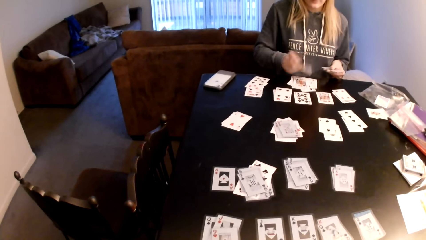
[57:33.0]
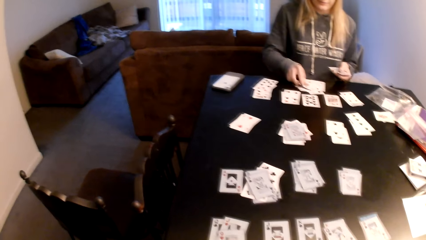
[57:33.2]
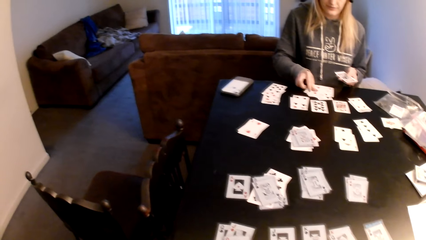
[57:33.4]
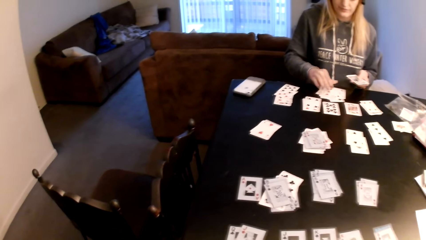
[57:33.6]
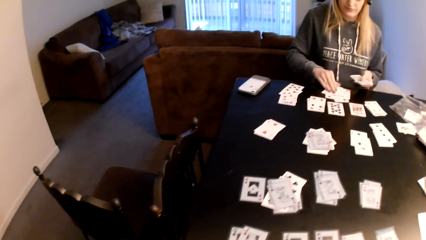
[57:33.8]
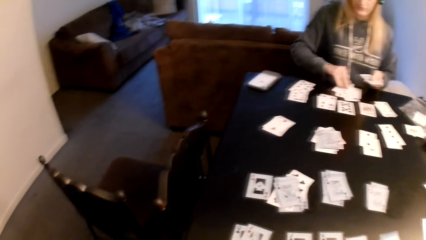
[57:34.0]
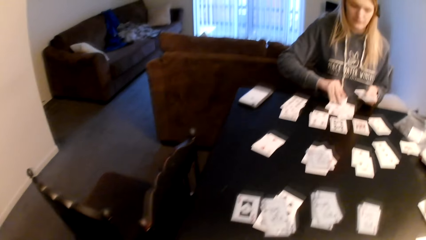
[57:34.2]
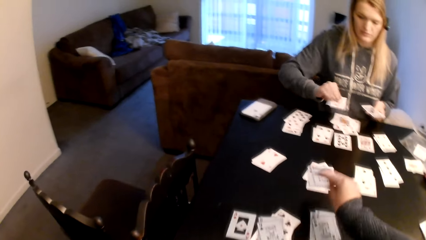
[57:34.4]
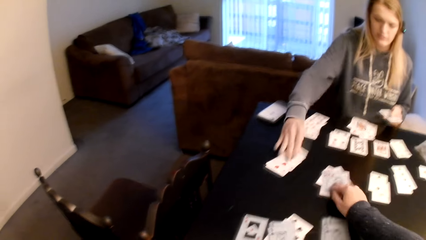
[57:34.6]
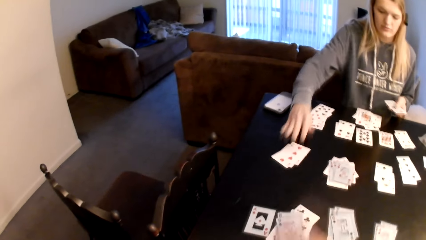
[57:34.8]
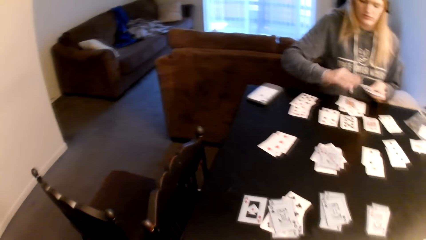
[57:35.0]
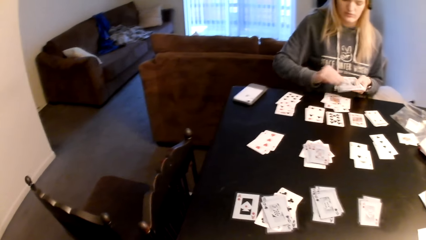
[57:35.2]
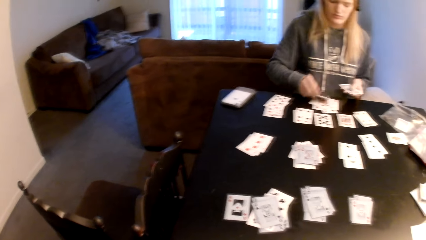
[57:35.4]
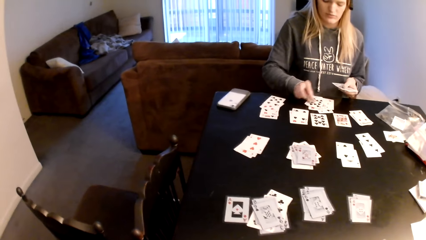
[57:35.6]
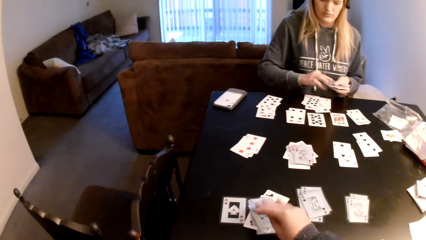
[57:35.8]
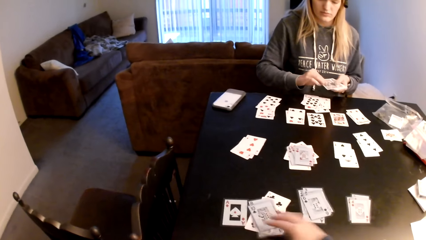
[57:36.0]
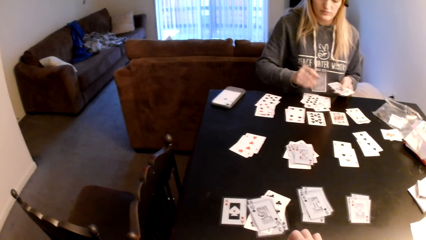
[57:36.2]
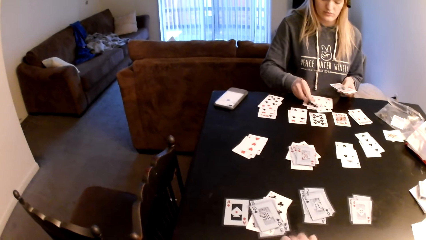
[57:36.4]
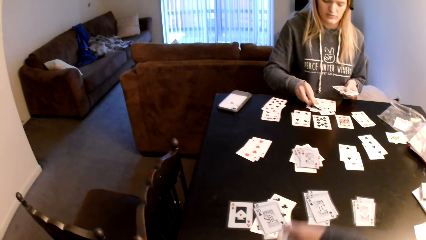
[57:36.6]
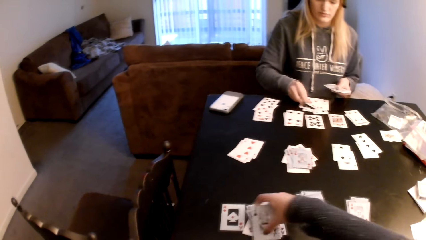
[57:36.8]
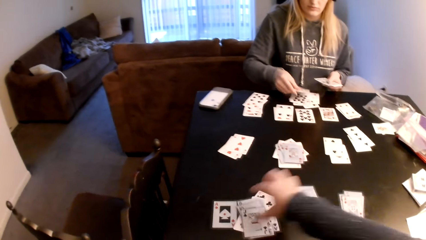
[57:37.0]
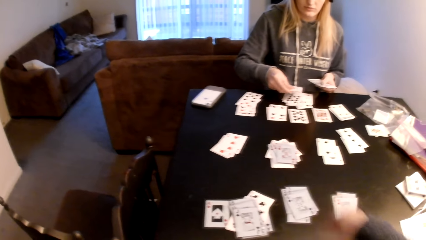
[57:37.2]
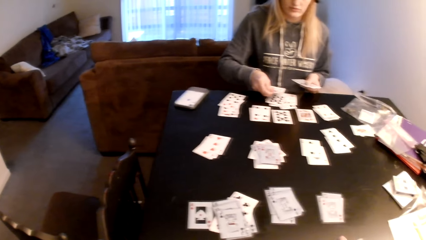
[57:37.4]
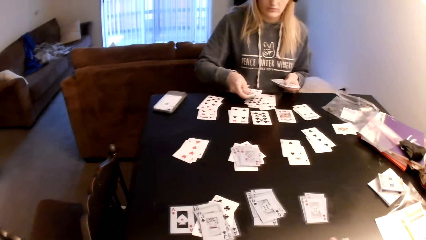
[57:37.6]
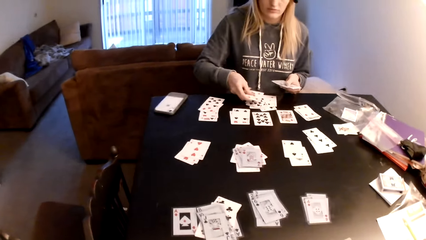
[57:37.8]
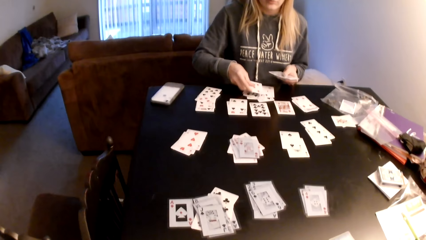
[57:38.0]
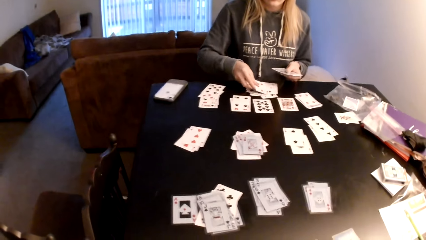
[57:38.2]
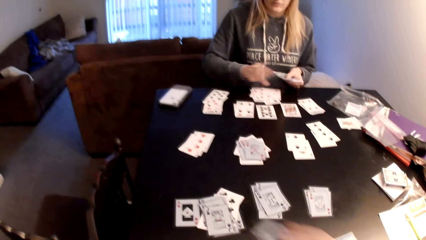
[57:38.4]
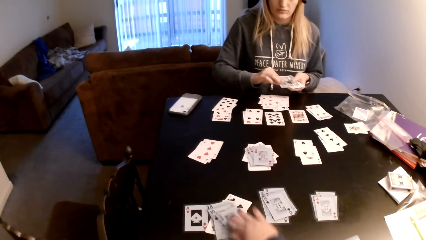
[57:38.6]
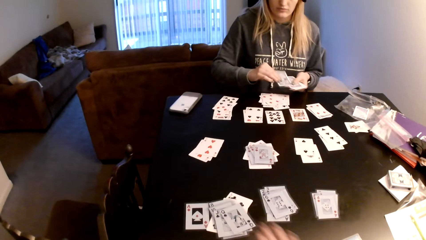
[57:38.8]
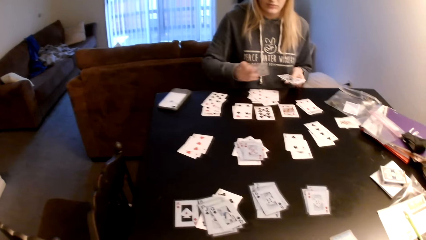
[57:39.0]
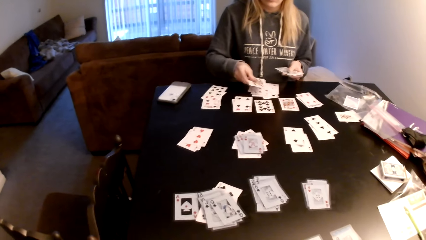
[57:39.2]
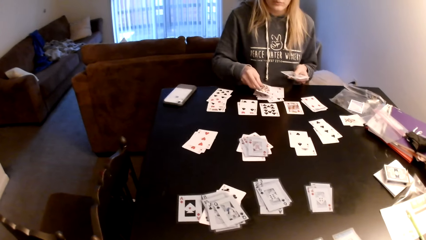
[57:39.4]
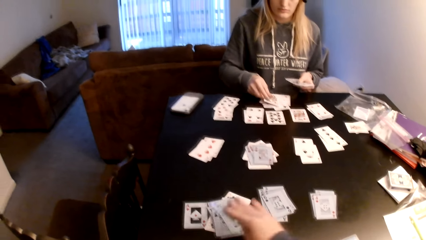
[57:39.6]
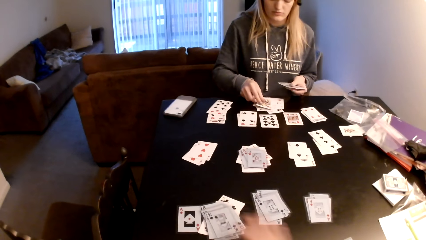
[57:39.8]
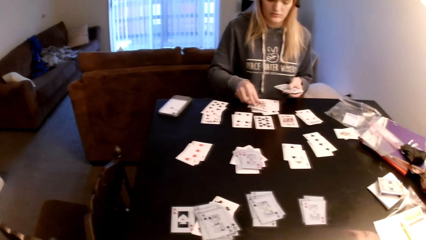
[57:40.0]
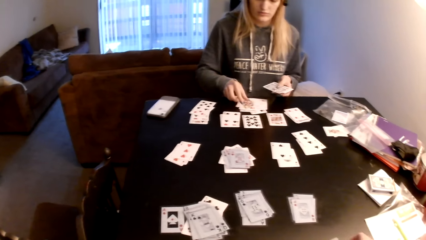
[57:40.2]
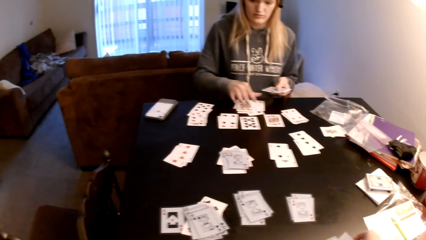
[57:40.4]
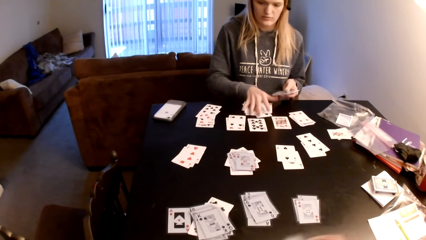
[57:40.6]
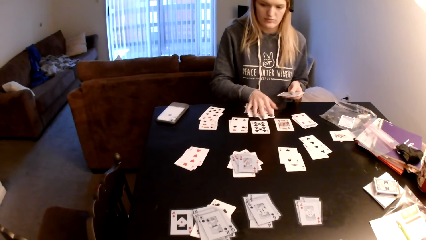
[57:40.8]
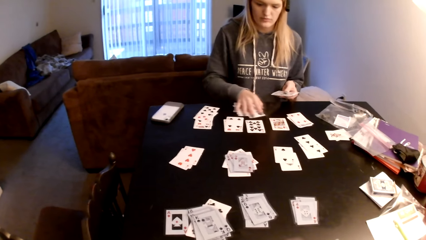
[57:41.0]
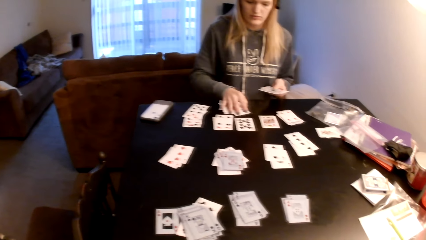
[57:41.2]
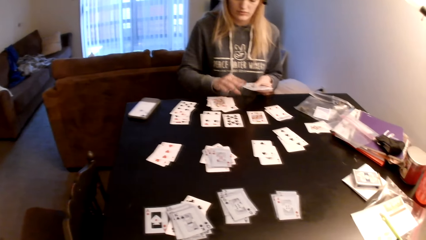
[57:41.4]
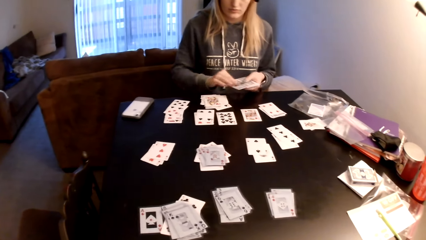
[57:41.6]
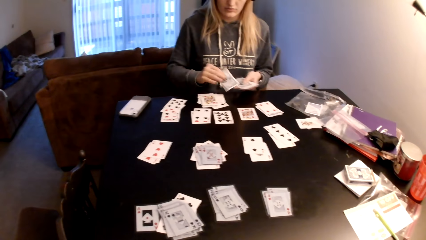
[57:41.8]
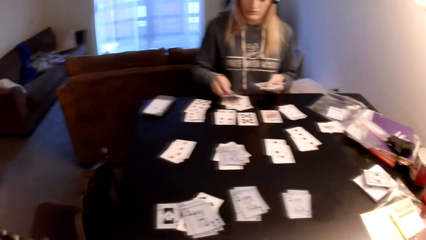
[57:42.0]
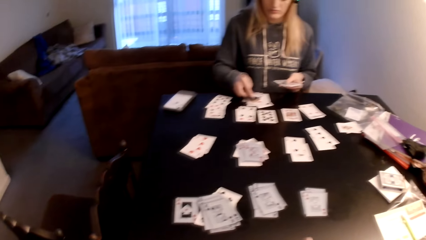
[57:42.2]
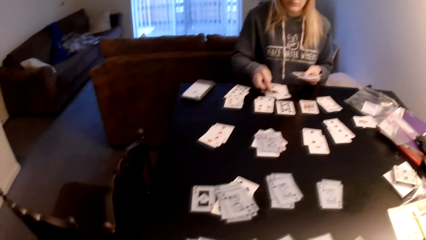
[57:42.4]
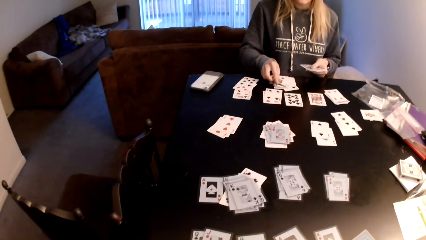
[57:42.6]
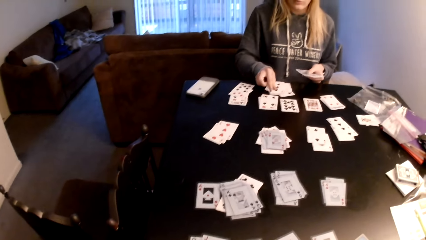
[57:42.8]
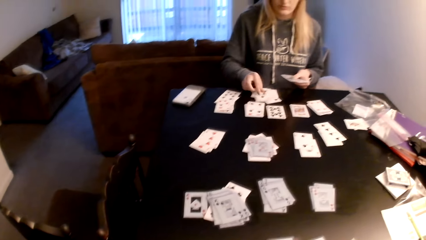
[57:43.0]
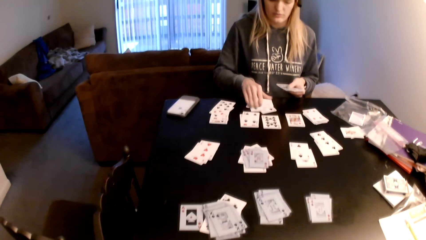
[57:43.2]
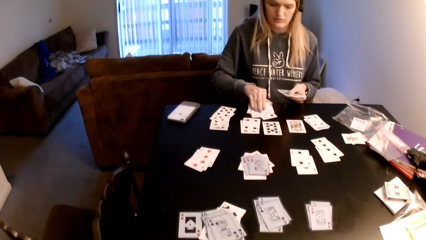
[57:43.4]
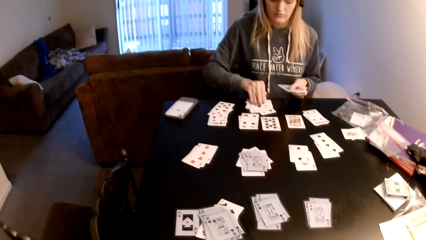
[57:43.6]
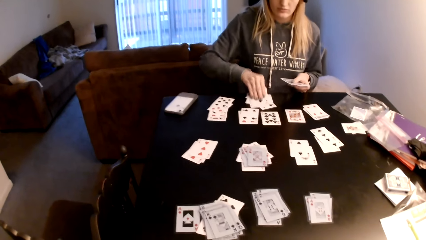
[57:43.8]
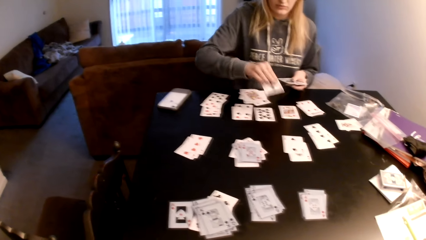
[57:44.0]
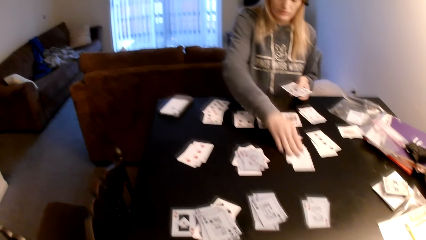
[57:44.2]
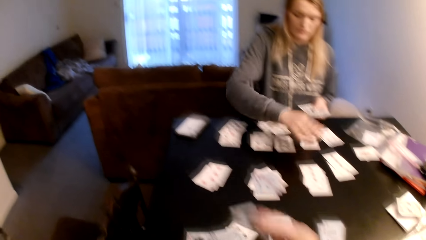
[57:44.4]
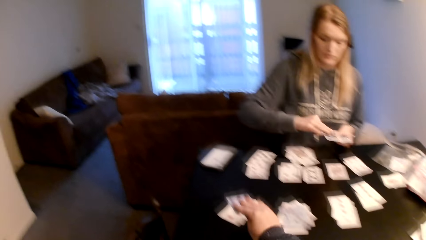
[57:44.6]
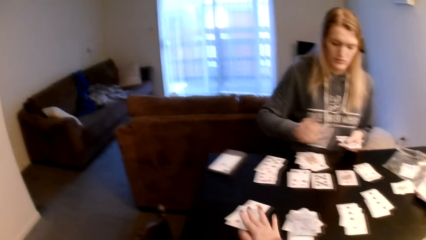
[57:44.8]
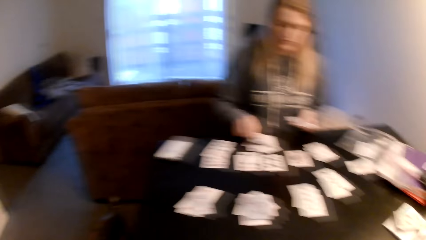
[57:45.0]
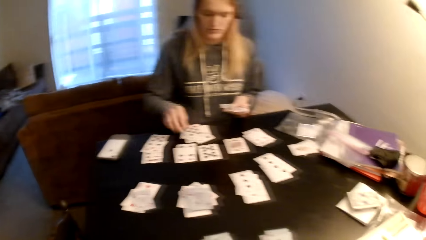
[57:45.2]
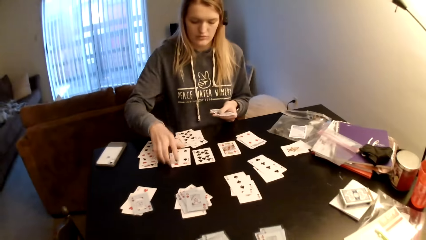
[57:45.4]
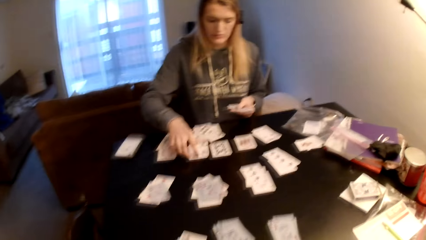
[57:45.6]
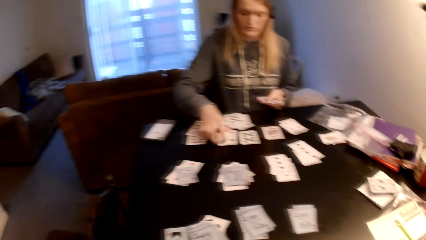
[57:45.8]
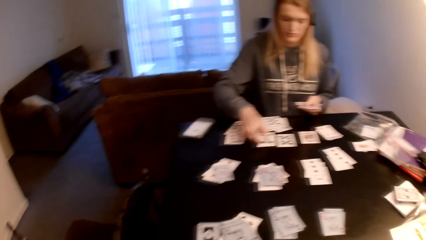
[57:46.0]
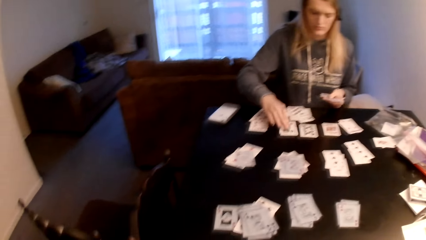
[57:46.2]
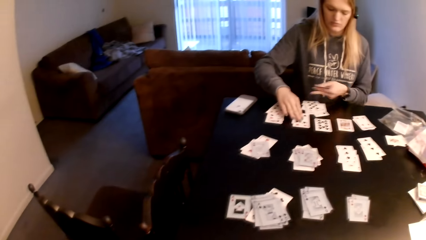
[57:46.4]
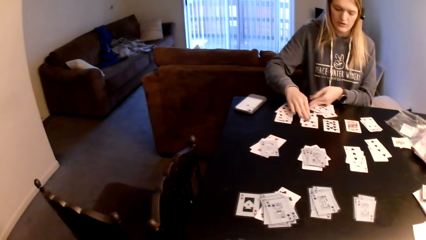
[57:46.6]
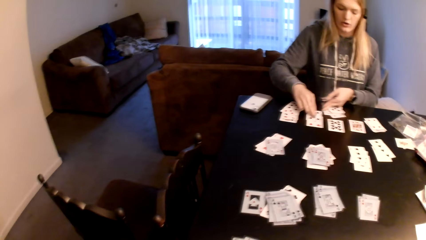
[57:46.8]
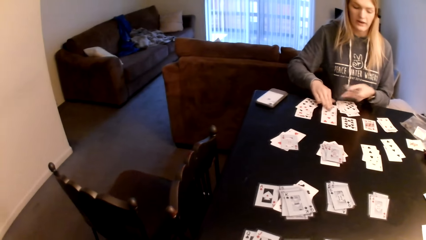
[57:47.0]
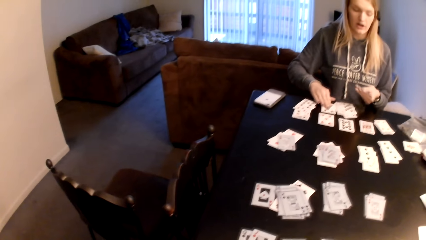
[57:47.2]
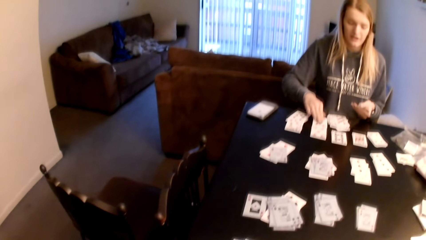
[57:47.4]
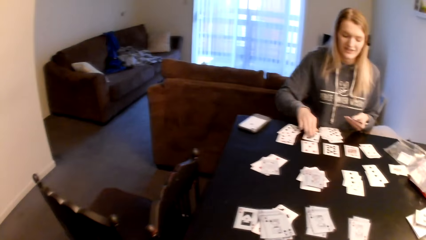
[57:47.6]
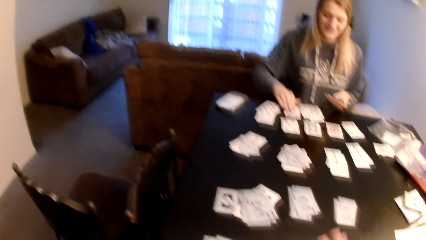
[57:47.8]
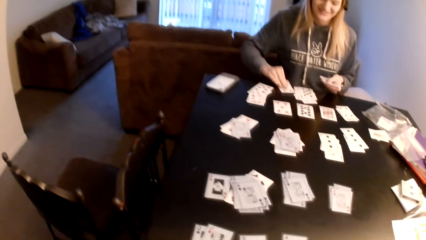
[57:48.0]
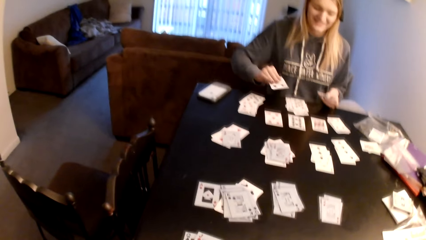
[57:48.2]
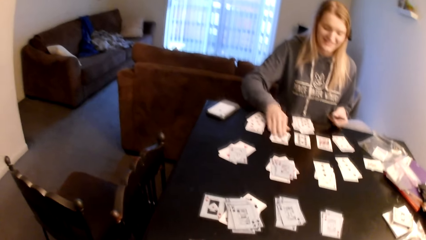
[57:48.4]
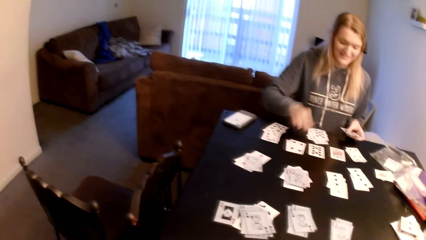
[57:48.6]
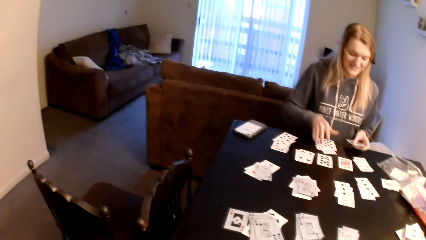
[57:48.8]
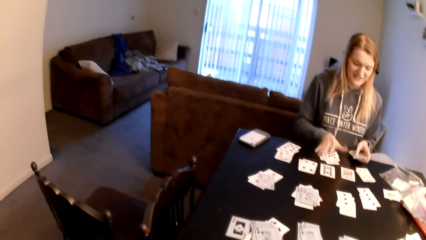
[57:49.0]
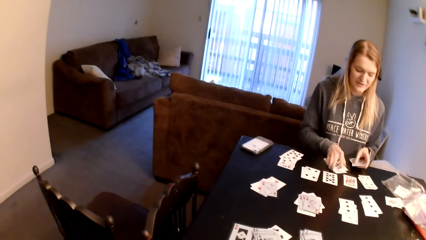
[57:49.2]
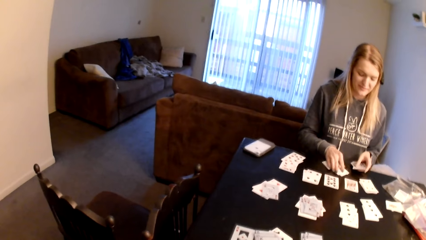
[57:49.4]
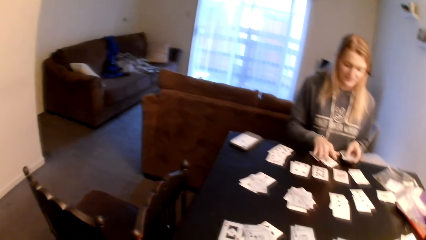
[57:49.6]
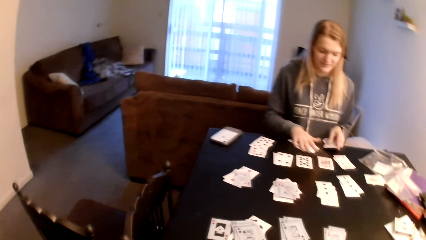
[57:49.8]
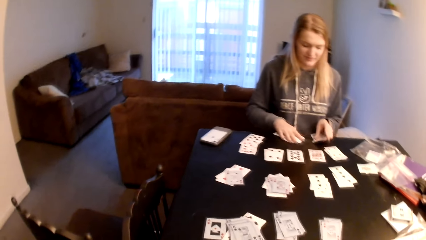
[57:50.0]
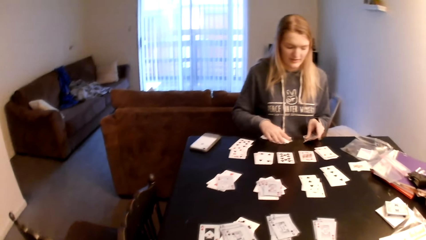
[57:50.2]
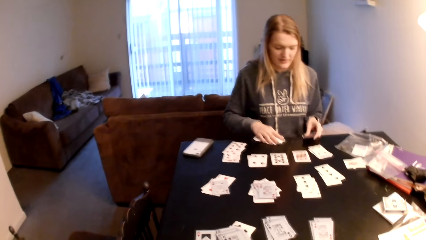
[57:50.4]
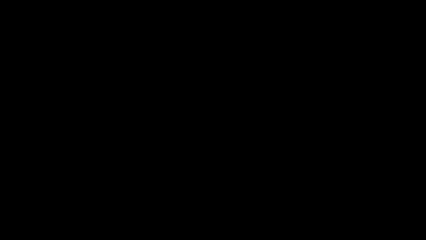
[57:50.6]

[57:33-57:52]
A woman places the playing card on the table. The camera wearer places the playing card on the table. They look at the playing card. They place the playing card on the table. They look at the playing card. They place the playing card on the table. The woman places the playing card on the table. The camera wearer looks at the playing card. They touch the playing cards. The woman places the playing card on the table. The camera wearer places the playing card on the table. They look at the playing card. The woman pulls the playing cards. She converses with the camera wearer. She pulls the playing cards.
